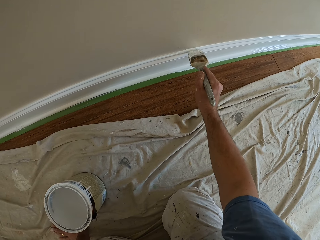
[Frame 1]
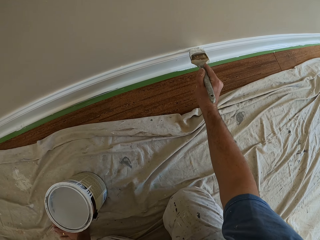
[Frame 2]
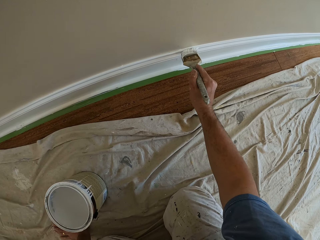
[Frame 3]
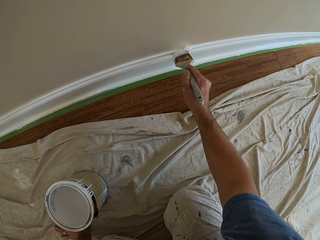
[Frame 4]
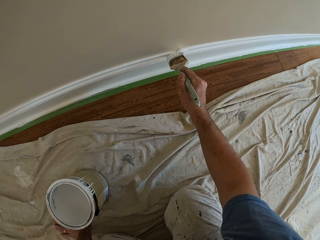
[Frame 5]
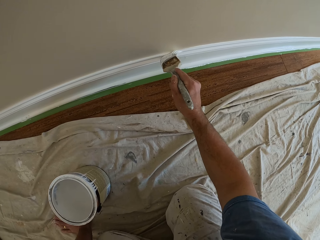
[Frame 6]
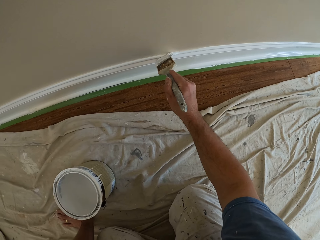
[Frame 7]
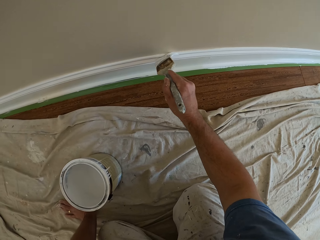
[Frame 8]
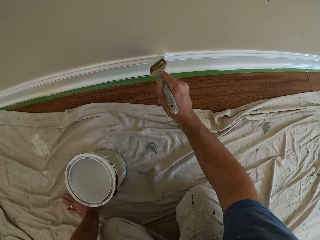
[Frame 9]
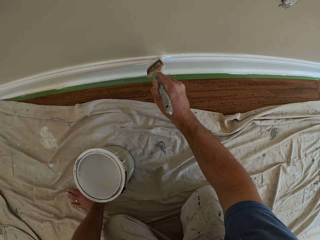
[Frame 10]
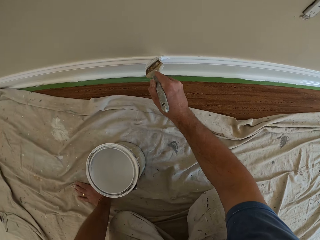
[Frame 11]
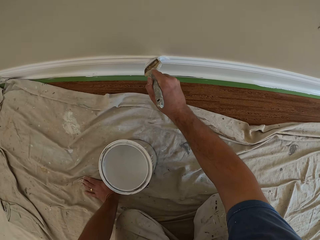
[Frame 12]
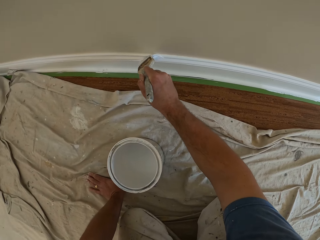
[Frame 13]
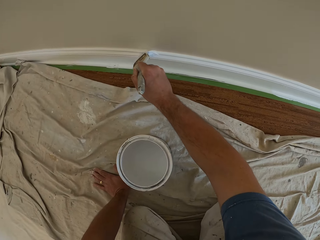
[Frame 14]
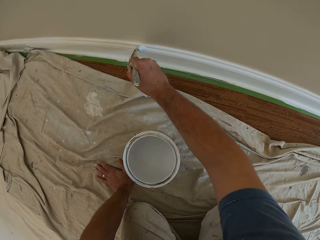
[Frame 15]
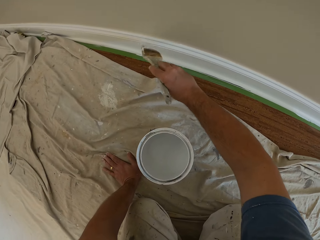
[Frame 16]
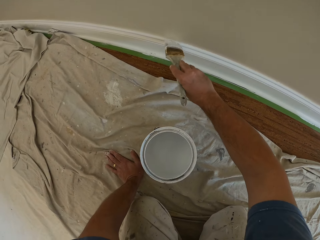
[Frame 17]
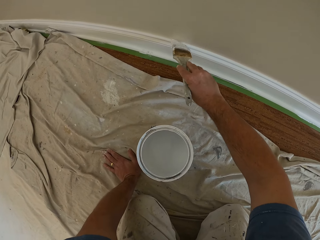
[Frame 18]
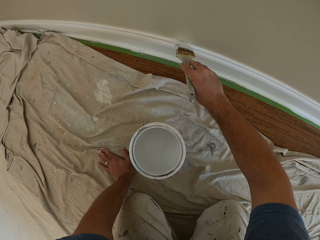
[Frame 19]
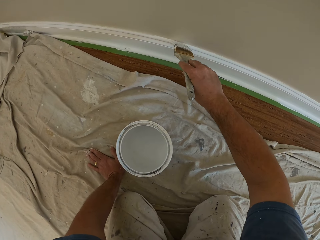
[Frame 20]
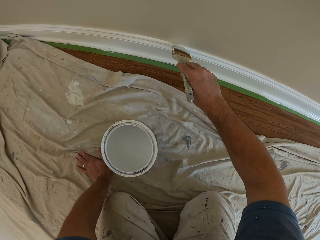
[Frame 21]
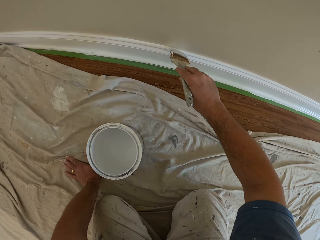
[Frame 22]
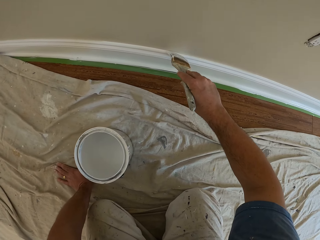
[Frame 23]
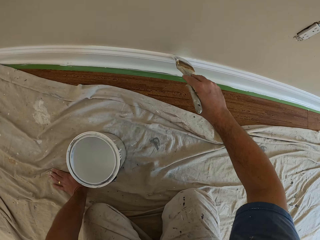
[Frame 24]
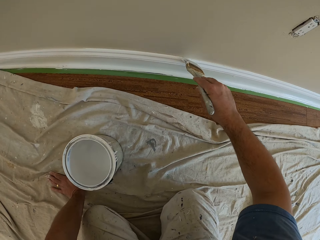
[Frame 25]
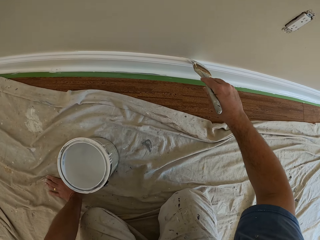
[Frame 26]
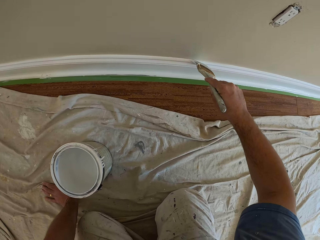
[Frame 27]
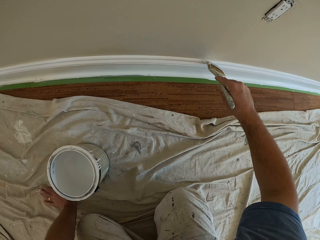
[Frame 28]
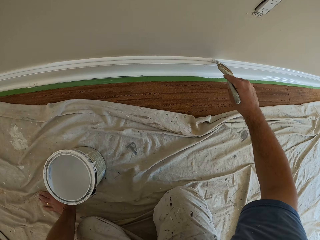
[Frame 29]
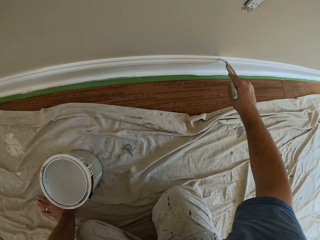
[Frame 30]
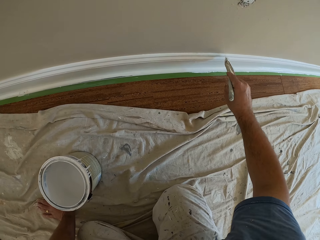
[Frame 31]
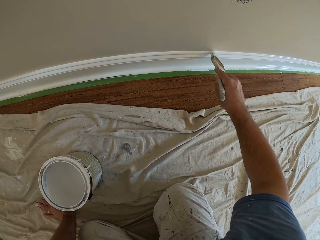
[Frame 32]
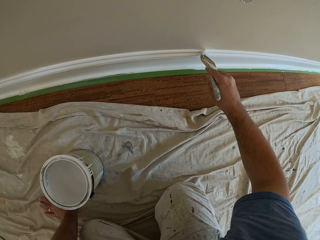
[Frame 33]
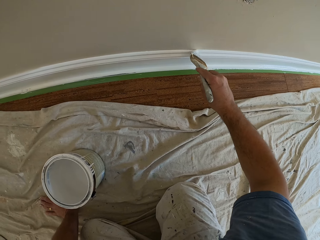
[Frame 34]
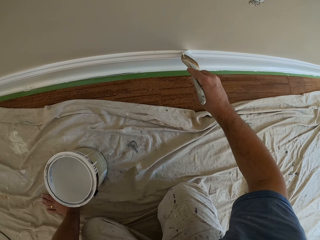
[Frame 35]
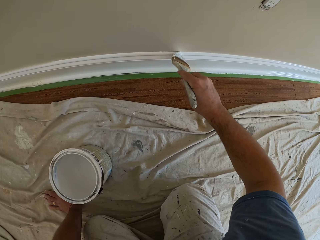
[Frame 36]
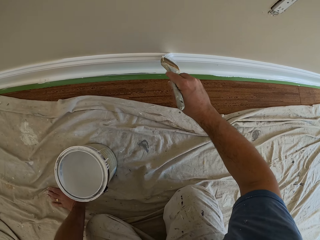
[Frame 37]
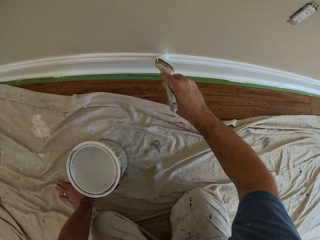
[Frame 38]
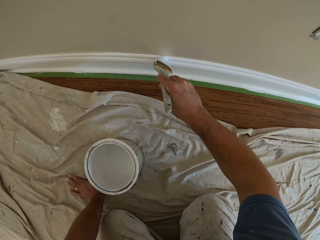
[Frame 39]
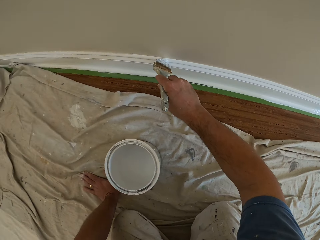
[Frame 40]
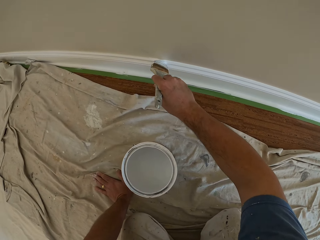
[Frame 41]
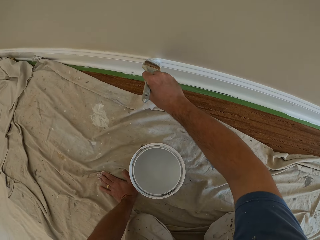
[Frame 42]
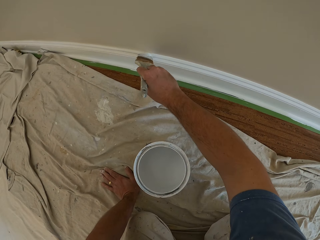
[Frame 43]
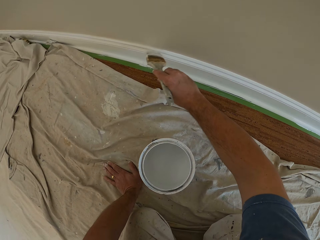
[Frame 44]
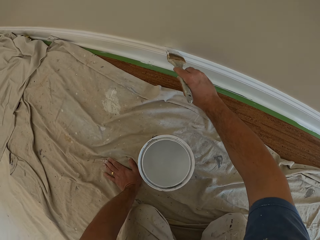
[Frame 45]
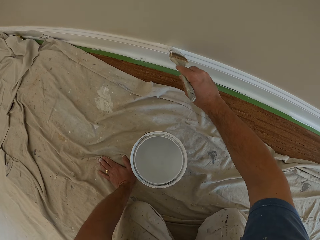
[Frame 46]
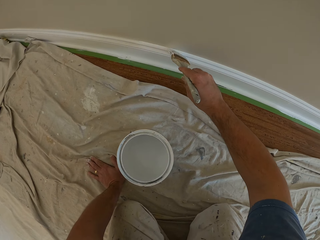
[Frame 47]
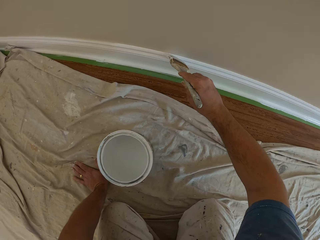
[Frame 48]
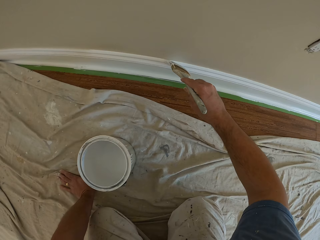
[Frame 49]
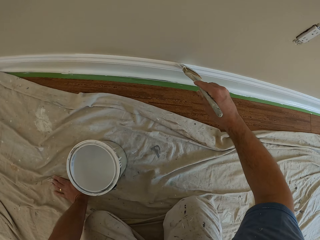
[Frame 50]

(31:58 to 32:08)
The camera wearer paints a baseboard. They paint the baseboard again.

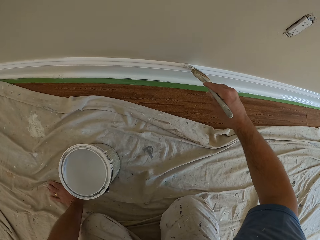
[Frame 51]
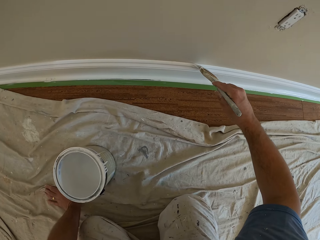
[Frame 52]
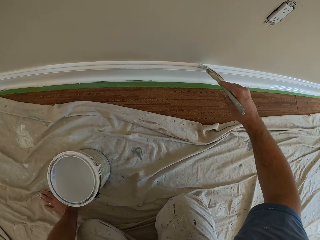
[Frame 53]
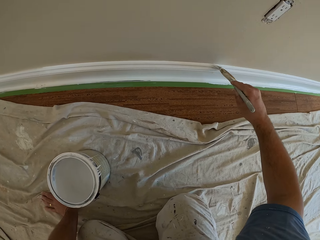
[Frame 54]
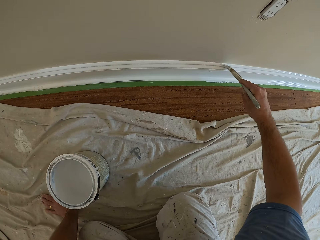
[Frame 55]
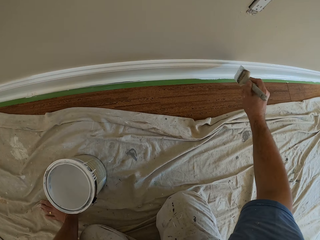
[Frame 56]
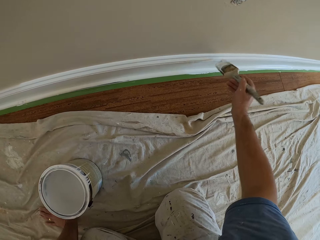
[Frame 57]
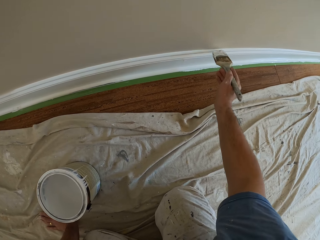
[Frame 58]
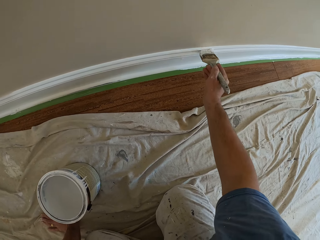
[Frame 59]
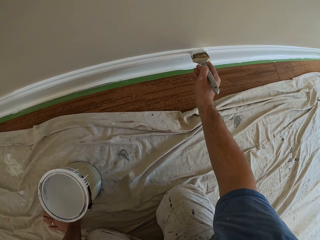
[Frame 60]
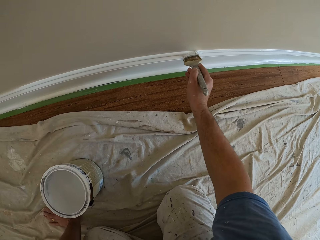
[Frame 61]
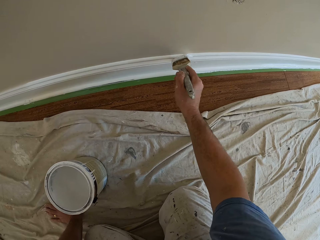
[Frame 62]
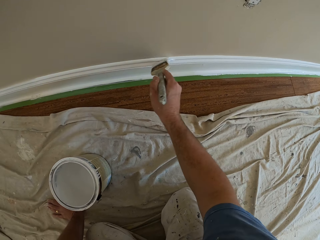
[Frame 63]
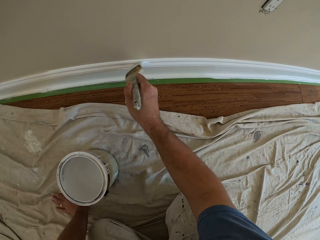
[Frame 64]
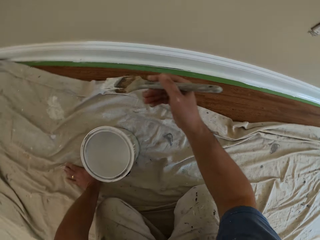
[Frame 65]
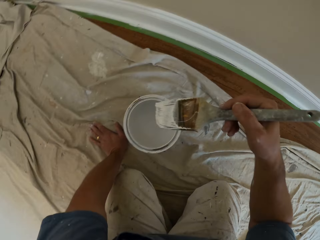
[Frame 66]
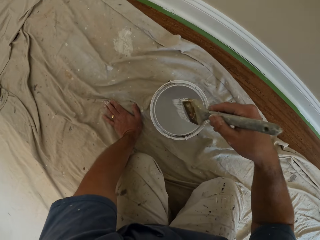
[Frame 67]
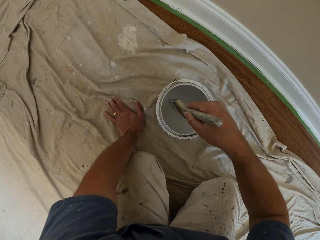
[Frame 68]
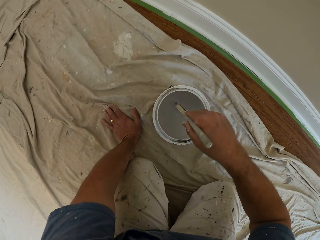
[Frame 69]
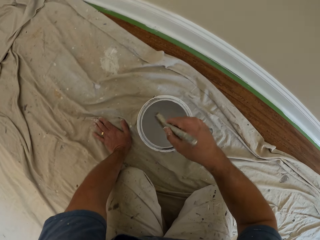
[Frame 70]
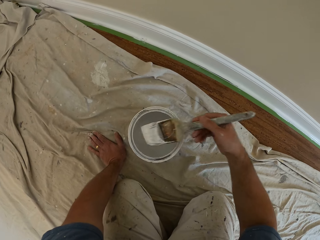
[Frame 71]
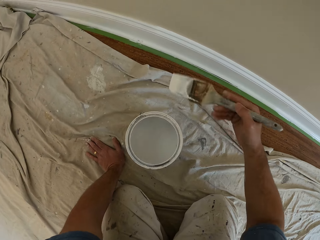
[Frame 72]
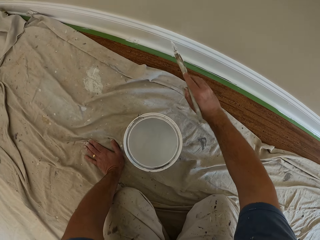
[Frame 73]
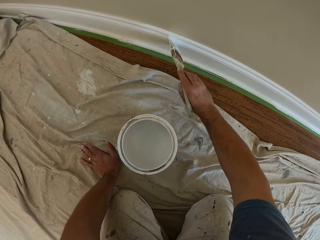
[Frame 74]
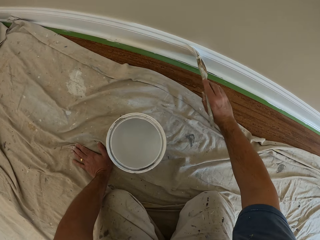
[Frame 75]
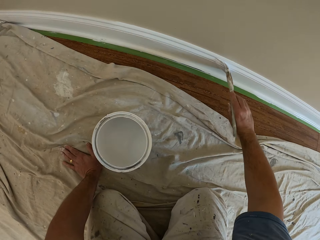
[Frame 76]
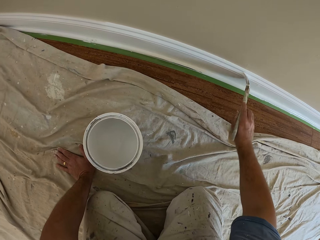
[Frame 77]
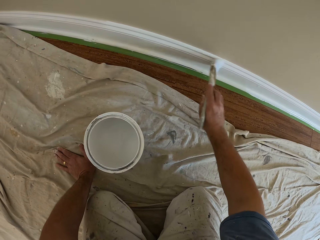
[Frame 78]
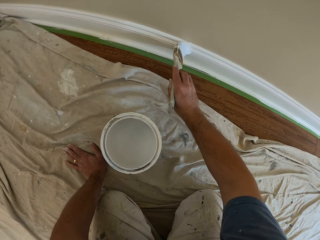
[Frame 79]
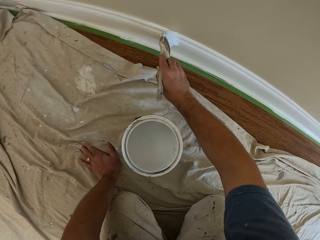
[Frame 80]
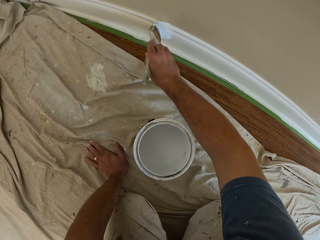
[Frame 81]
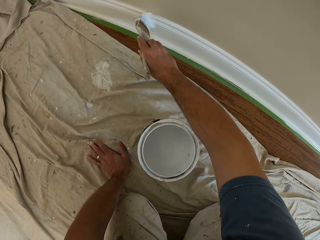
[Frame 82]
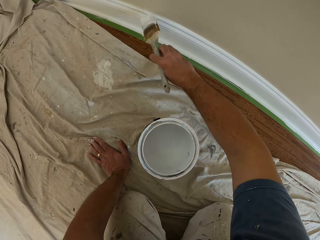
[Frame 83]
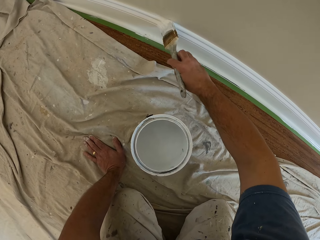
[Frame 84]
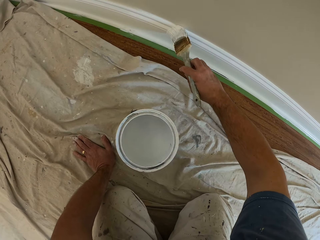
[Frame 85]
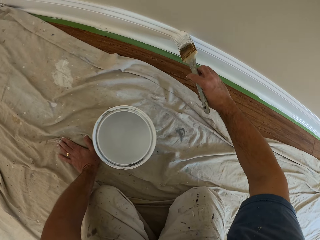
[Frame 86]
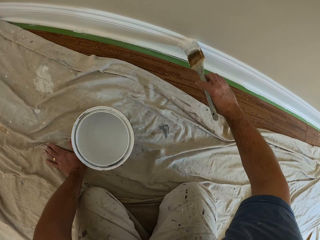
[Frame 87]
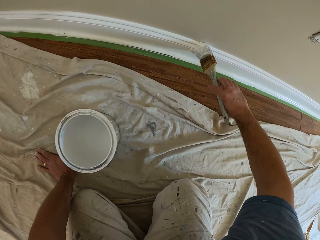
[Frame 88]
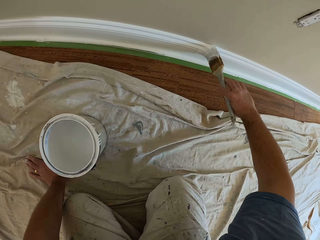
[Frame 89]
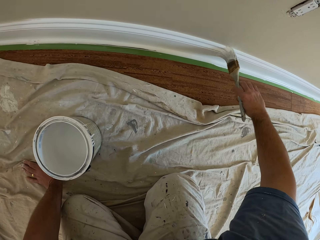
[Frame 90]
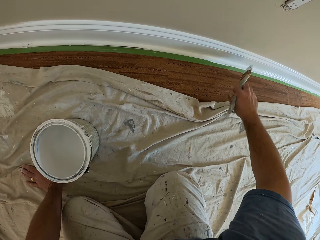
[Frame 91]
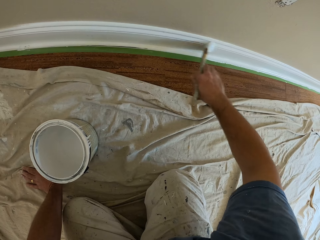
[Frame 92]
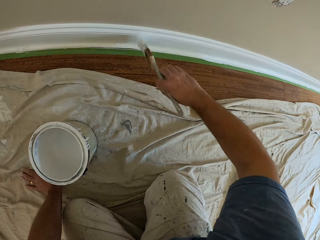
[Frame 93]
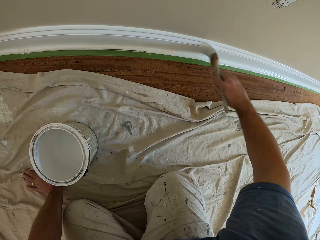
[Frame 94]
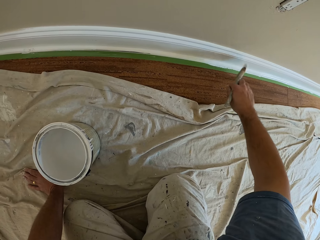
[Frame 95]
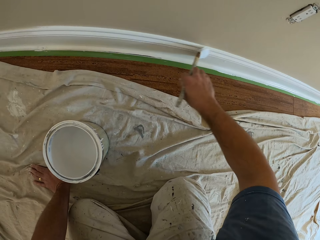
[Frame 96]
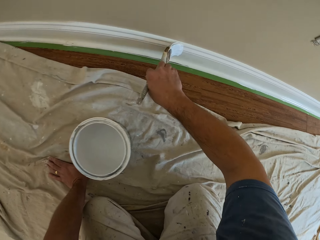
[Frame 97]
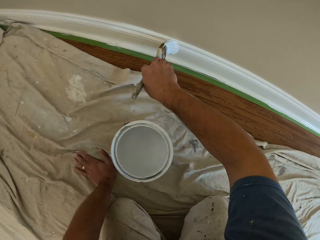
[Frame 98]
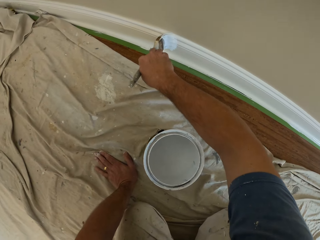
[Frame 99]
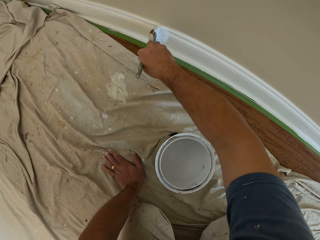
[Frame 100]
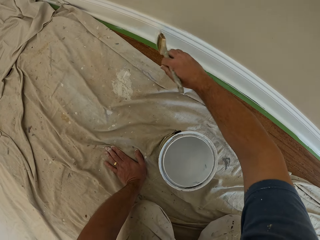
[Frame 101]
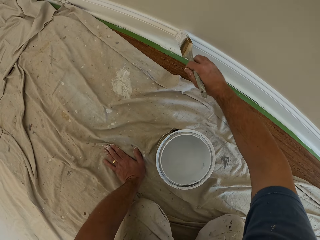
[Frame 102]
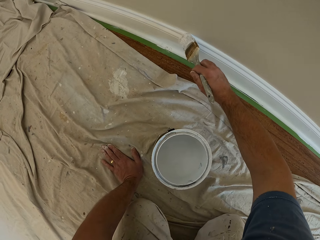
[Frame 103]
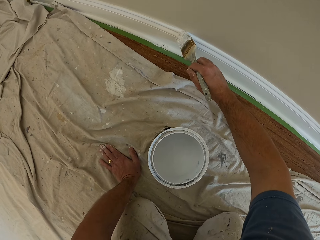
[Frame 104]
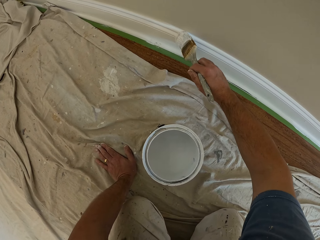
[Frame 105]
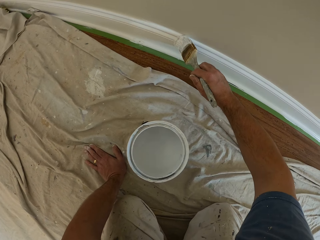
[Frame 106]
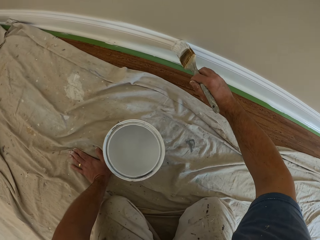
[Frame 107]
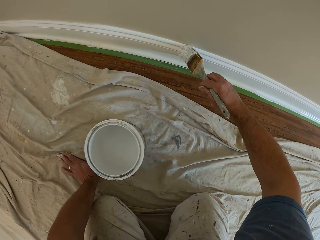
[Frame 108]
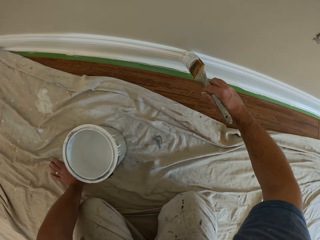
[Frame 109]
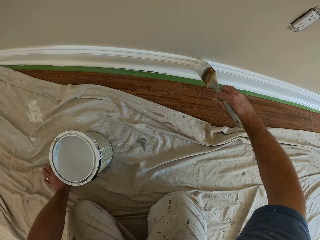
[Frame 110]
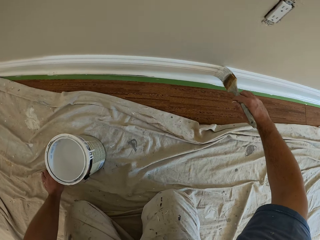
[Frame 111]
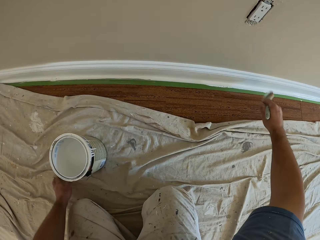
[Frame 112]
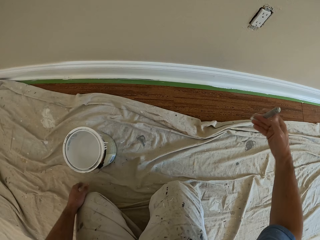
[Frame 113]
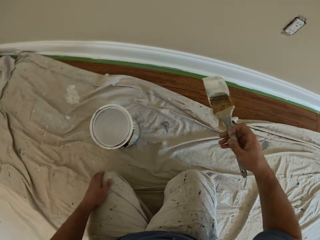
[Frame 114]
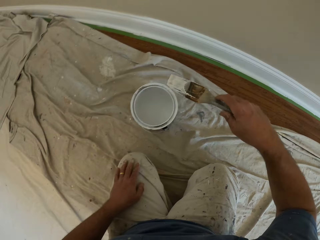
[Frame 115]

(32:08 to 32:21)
The camera wearer paints a baseboard. He dips the brush into the paint can. He paints the edge of the skirting of the wall with the brush. He paints the baseboard. He places his left hand on his left thigh.
